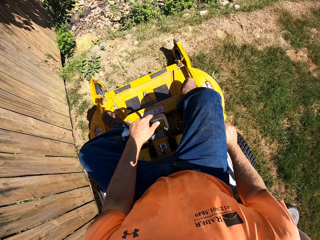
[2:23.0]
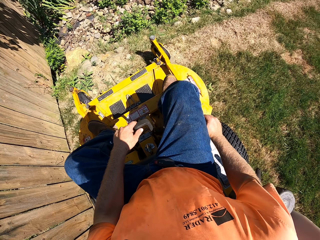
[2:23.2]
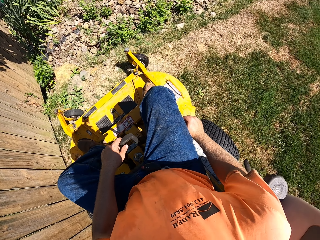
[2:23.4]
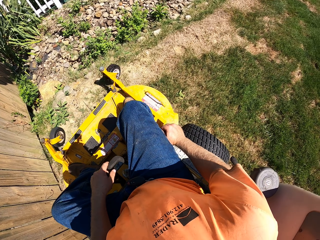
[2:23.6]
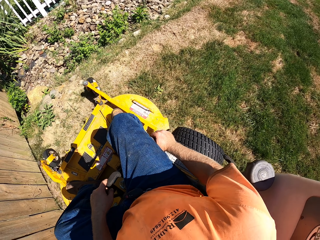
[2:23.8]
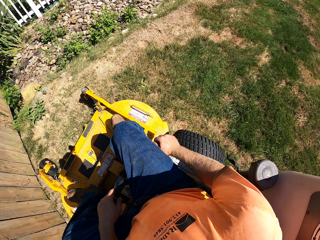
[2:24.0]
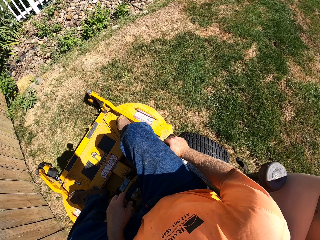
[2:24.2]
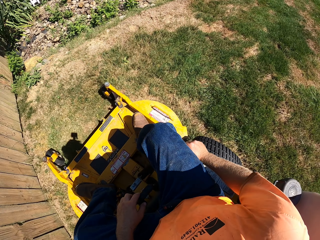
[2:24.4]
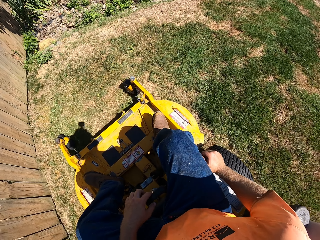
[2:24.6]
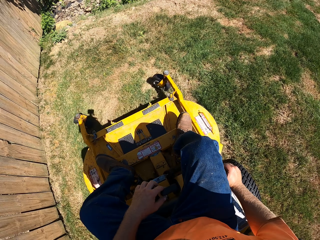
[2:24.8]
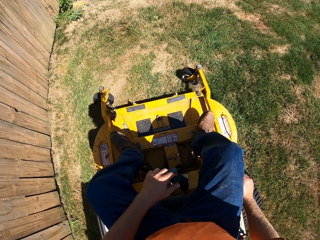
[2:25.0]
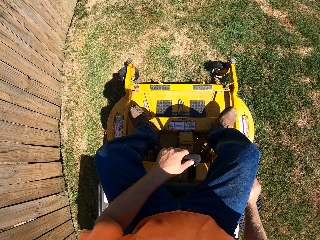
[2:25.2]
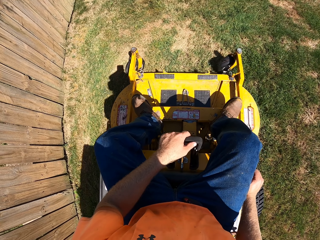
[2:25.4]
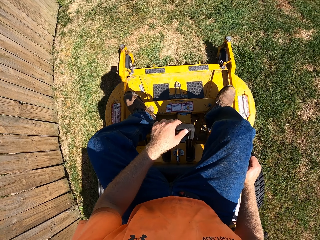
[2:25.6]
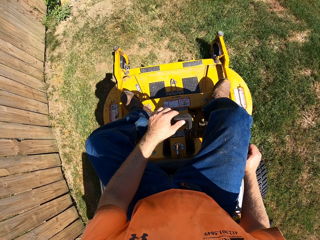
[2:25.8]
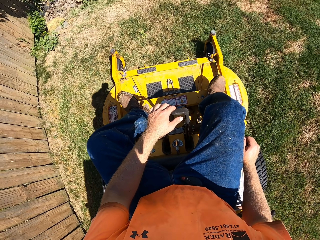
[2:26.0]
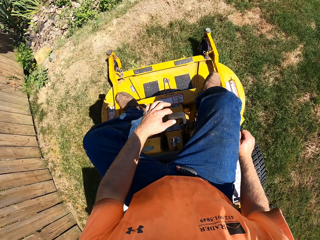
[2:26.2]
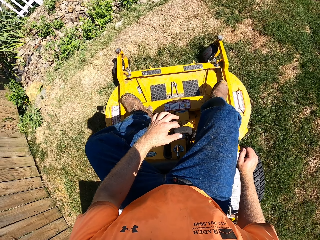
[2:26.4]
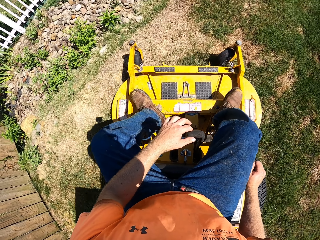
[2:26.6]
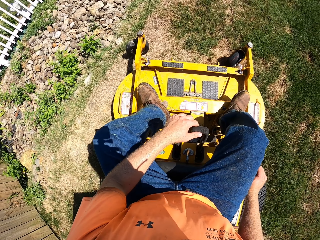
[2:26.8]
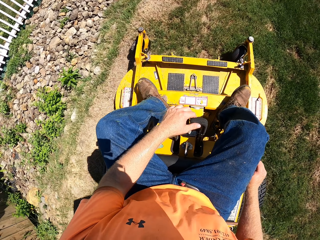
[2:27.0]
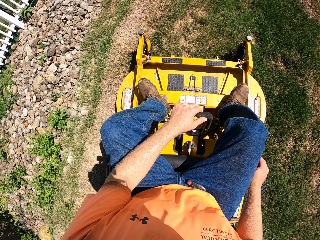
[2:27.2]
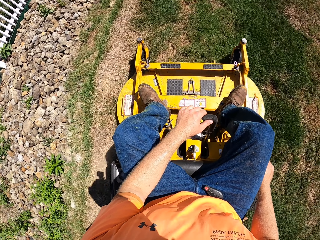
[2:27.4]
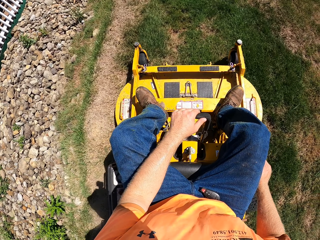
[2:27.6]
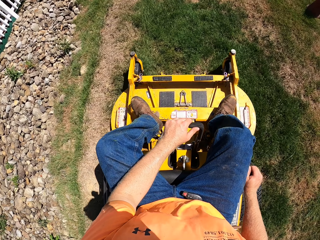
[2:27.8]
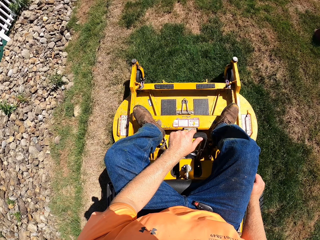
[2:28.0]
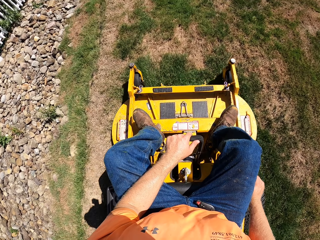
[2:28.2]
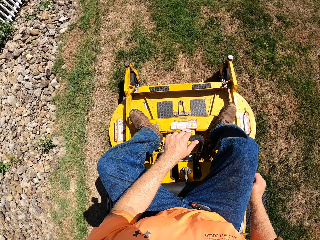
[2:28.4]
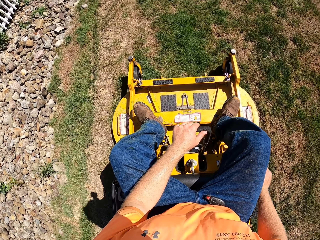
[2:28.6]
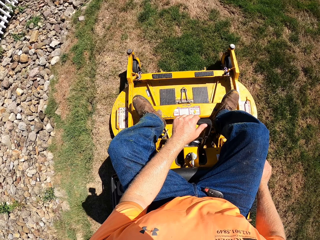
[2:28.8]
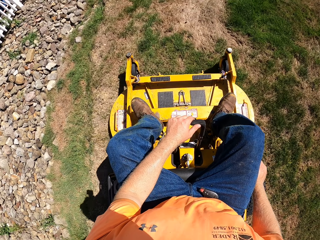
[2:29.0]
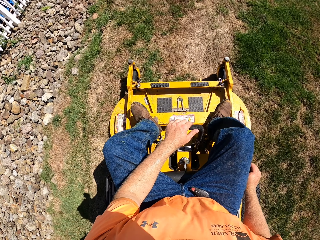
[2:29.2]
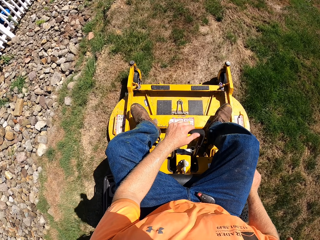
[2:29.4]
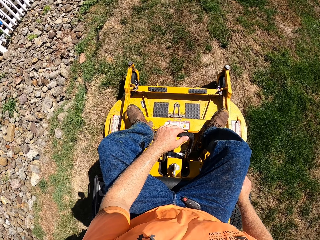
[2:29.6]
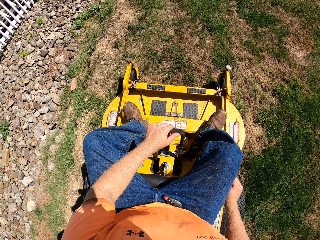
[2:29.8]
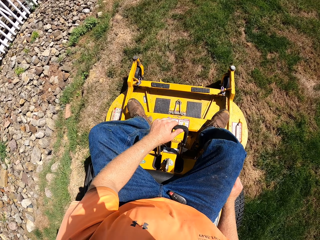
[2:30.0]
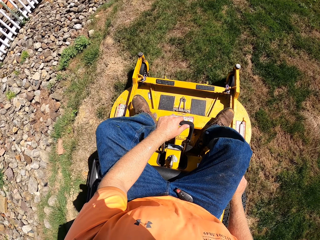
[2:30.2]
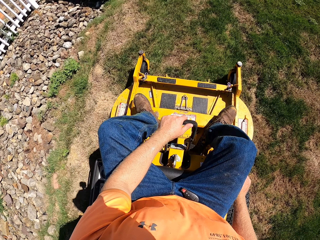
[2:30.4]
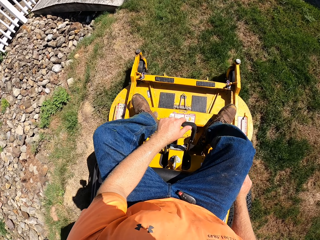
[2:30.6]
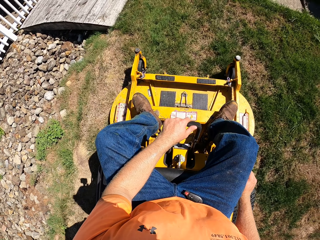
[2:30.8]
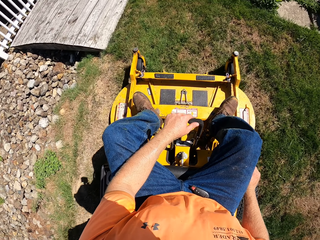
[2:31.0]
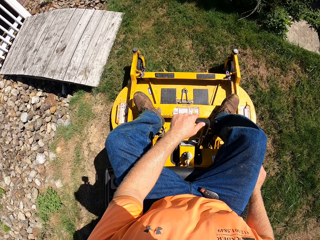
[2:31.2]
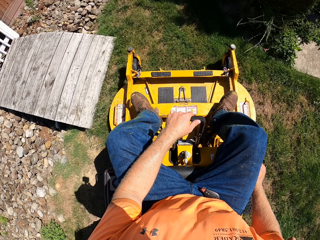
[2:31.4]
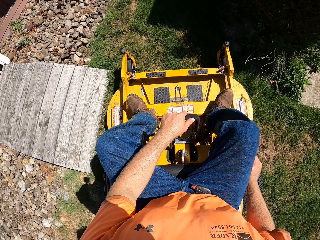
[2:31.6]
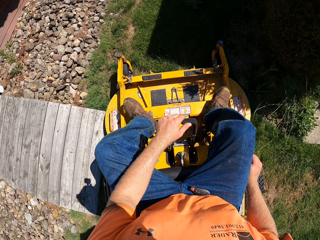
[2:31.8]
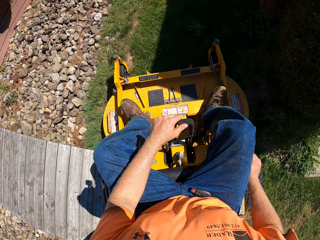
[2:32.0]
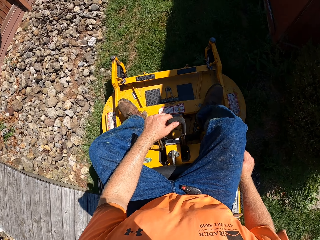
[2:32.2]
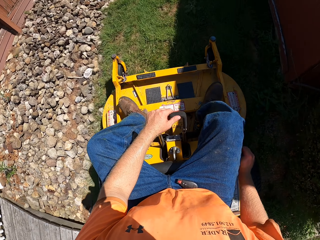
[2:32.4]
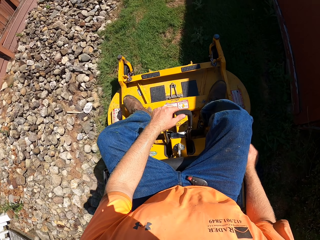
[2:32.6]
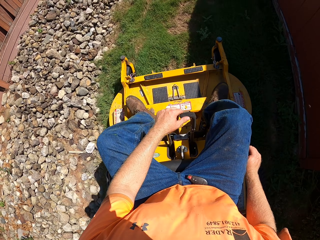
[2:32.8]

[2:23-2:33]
The camera wearer reverses the truck. They drive the truck.

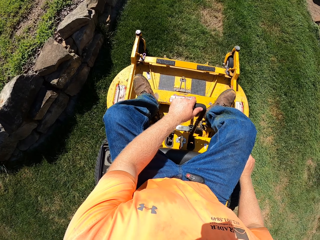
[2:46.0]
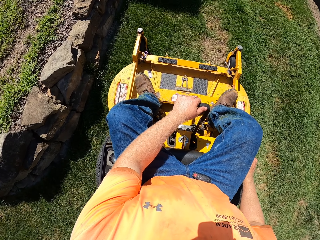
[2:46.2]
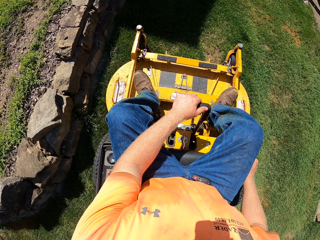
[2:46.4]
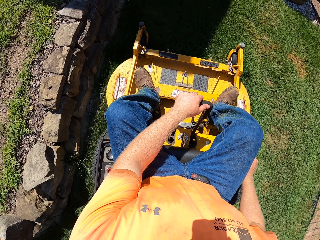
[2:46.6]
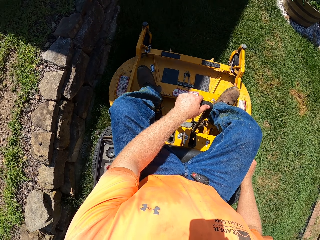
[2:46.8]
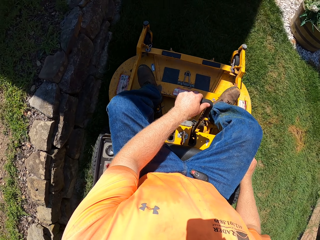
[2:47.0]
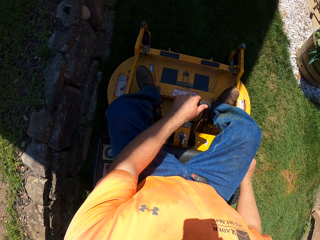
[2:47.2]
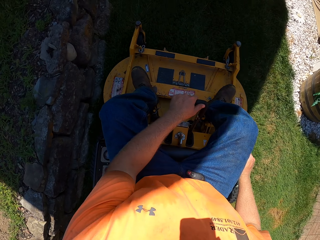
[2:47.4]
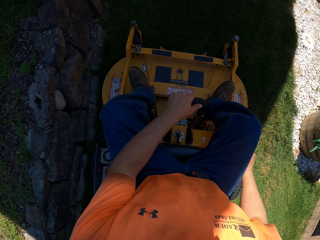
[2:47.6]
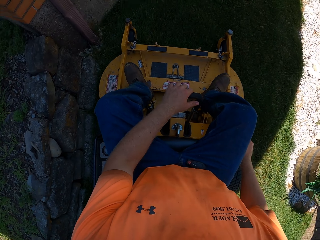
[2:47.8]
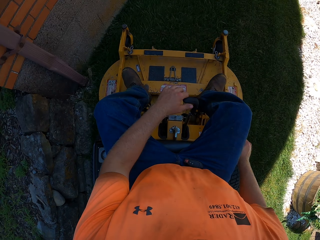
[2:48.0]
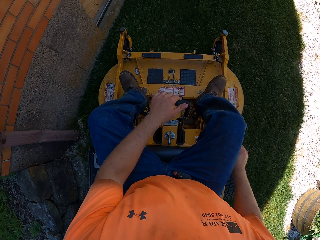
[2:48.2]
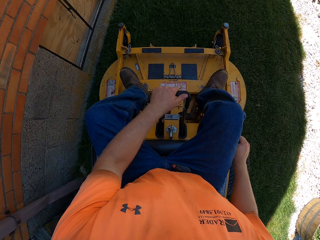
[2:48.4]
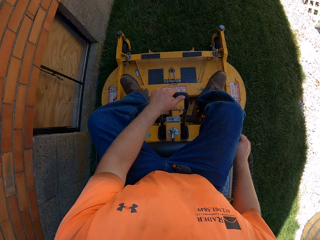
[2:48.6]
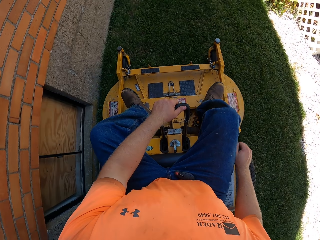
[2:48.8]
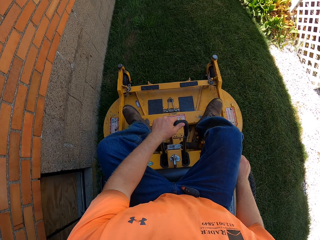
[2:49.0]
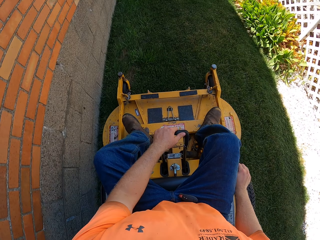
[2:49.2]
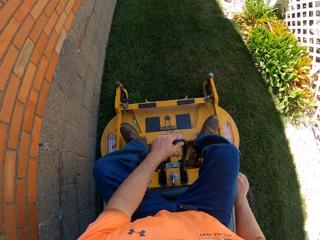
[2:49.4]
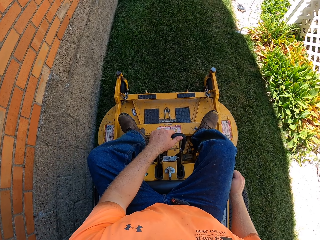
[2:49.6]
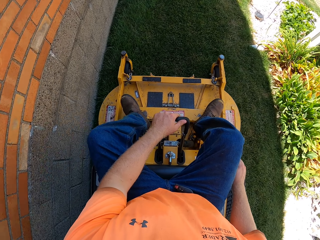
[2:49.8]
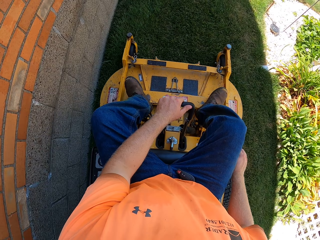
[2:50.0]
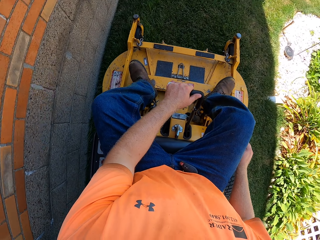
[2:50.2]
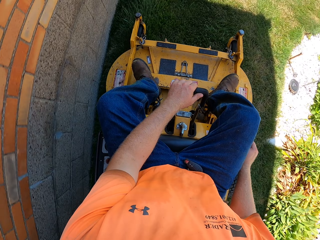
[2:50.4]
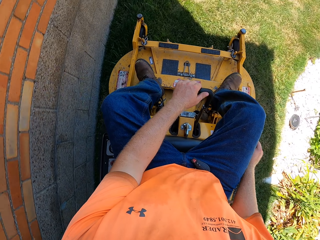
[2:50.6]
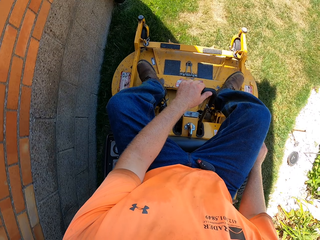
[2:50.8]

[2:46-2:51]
The camera wearer holds the gear with his right hand.

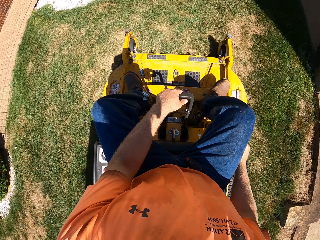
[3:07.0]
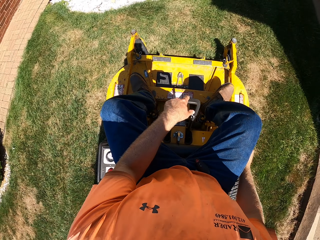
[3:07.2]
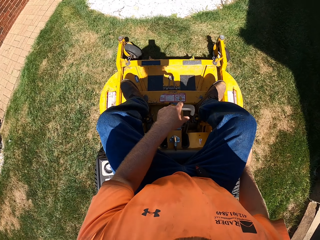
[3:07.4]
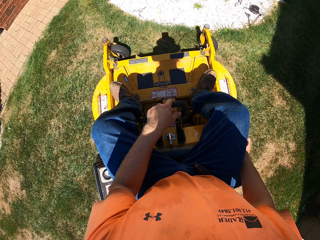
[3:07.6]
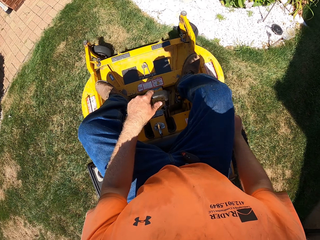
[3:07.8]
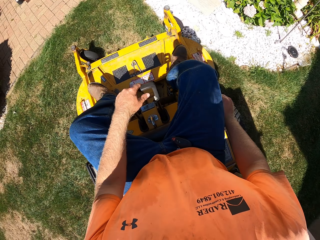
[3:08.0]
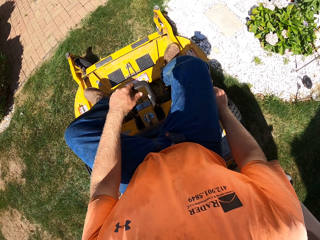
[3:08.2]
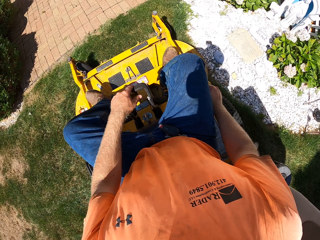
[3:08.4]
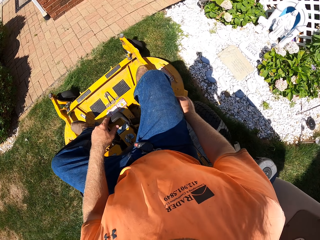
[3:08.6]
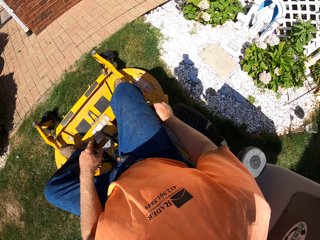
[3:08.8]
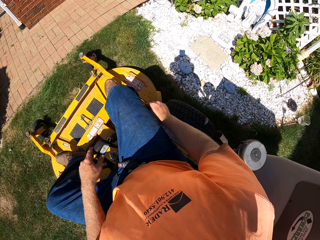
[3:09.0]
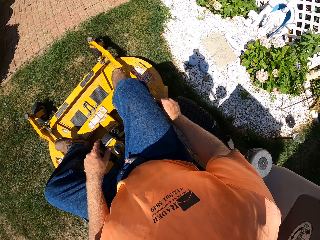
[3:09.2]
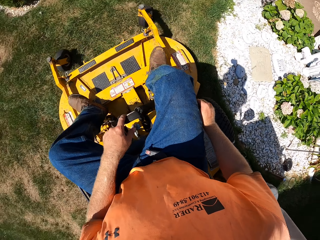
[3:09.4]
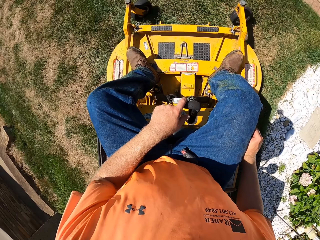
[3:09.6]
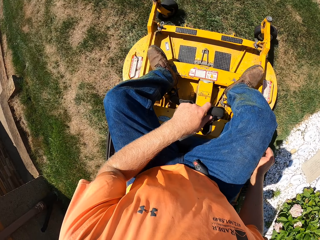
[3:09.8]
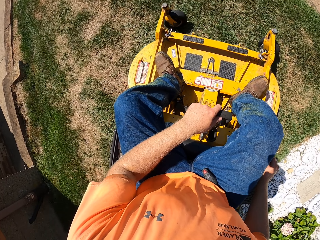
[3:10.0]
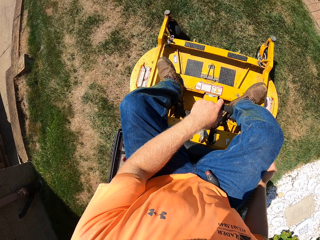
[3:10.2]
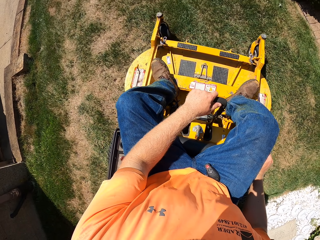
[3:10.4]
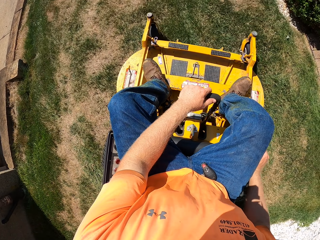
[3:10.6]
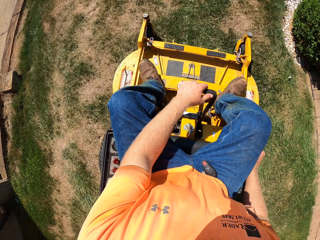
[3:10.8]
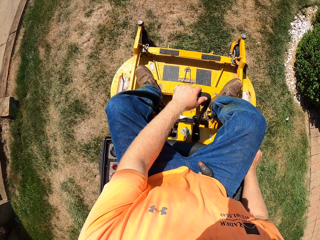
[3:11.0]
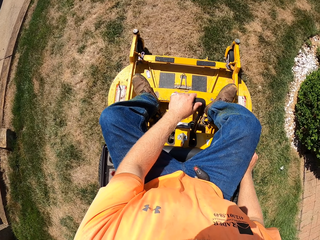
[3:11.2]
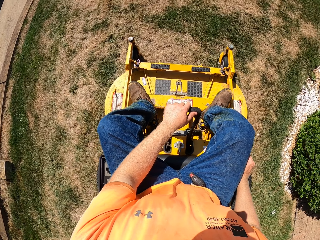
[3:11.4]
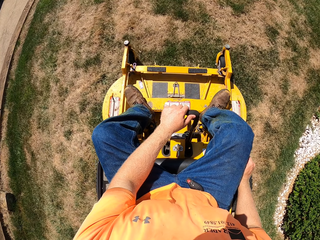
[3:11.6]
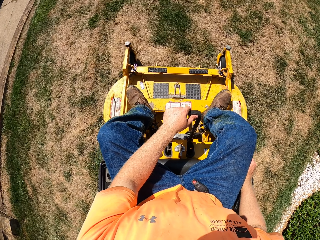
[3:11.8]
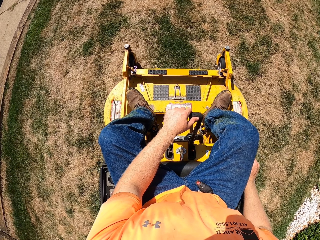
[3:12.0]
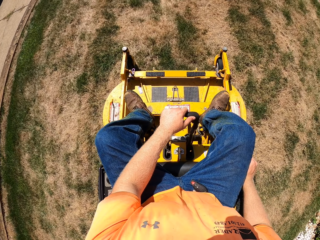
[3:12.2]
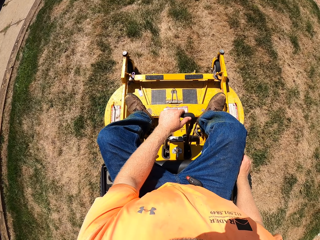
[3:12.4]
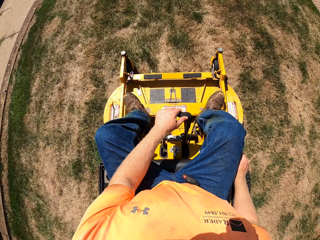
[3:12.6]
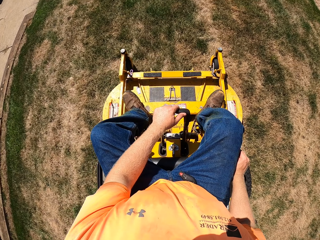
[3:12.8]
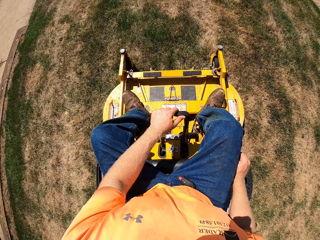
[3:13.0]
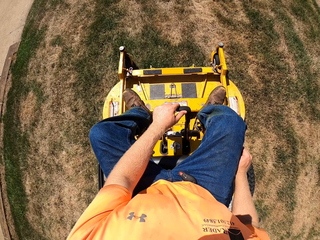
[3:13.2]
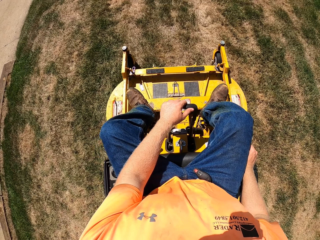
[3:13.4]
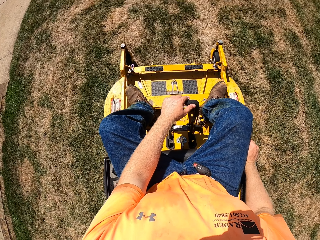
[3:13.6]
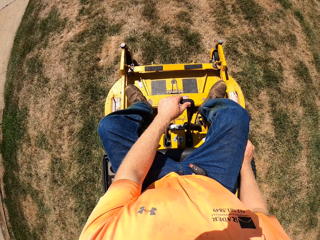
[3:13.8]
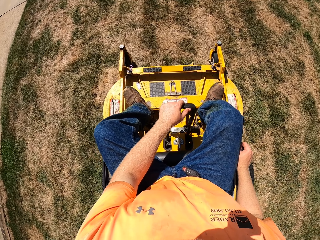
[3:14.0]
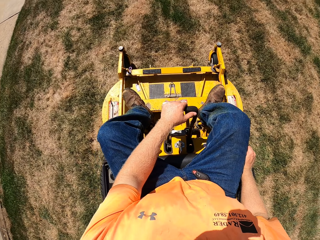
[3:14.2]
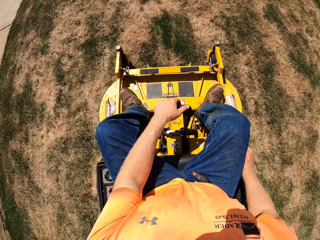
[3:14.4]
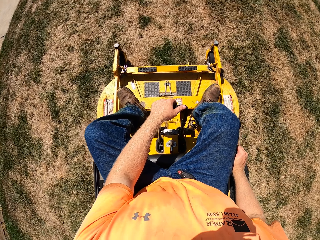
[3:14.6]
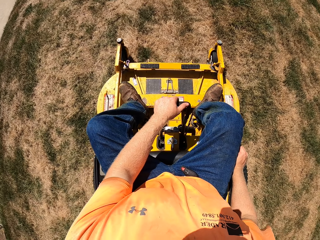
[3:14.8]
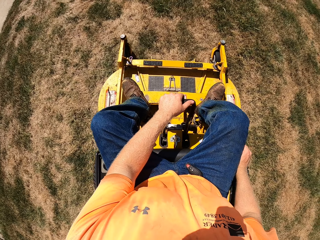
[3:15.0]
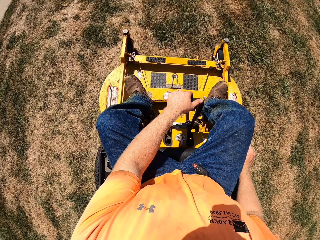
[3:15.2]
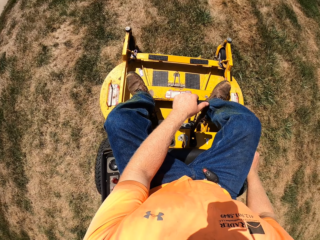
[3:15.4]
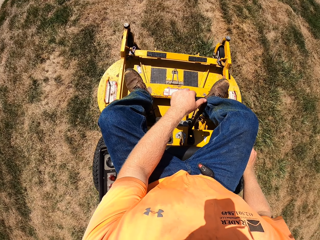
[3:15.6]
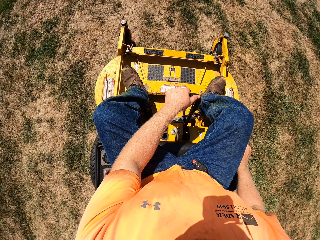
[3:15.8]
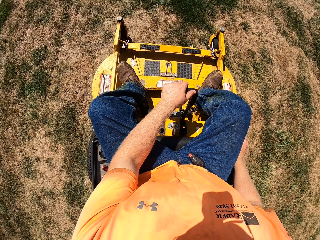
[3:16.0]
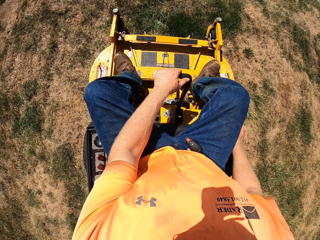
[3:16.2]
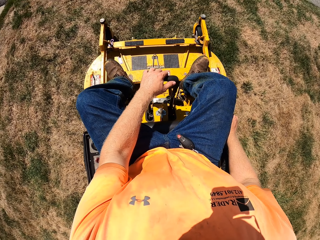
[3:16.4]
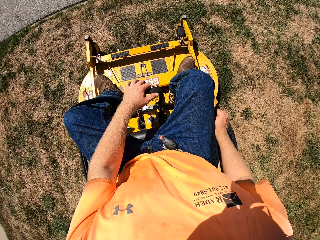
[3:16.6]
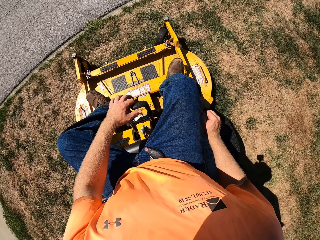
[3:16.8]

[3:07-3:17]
The camera wearer rotates the truck. They reverse the truck. They drive the truck.
